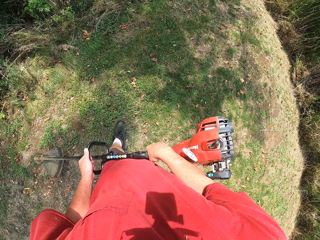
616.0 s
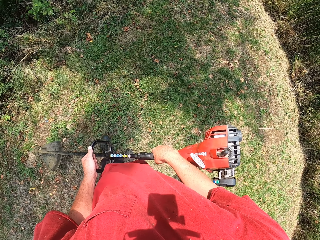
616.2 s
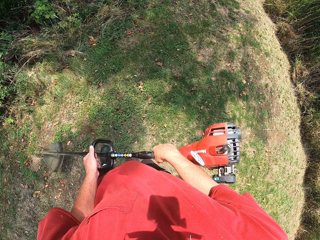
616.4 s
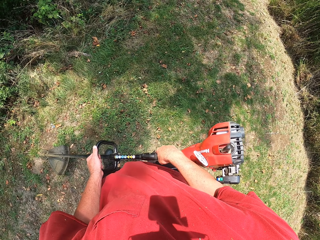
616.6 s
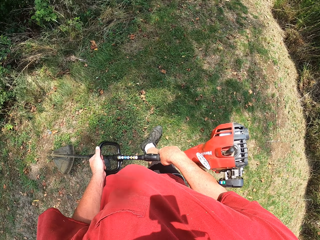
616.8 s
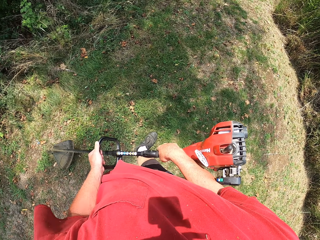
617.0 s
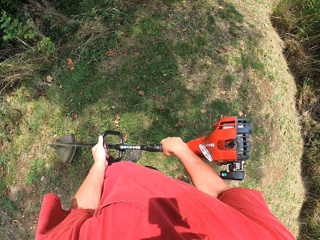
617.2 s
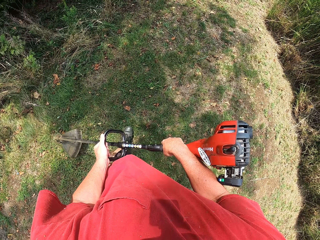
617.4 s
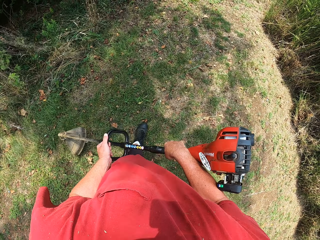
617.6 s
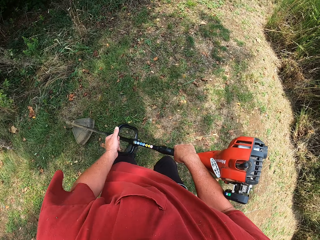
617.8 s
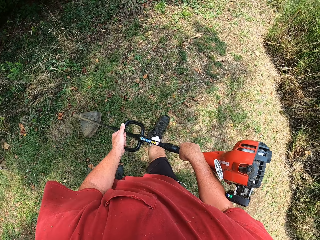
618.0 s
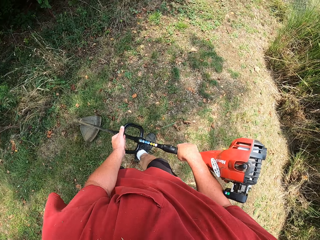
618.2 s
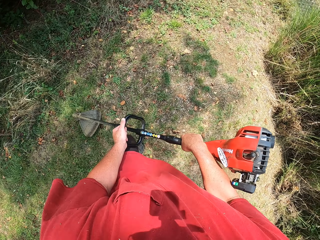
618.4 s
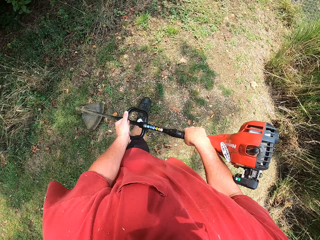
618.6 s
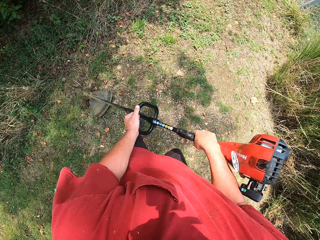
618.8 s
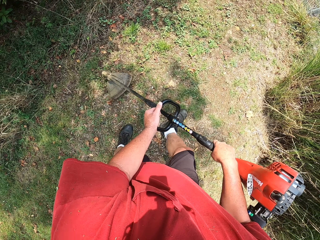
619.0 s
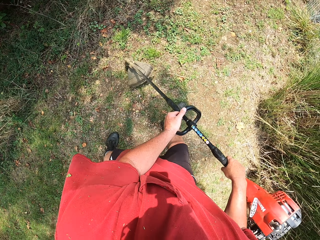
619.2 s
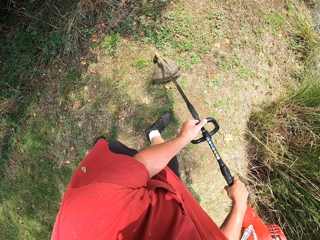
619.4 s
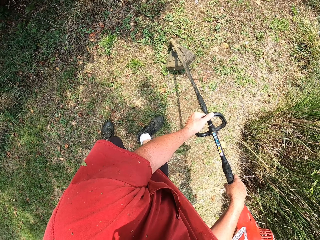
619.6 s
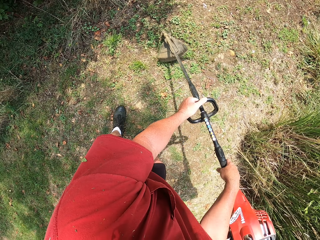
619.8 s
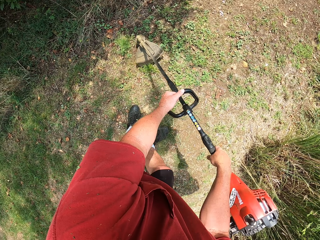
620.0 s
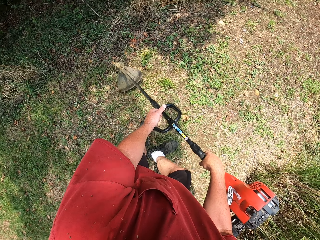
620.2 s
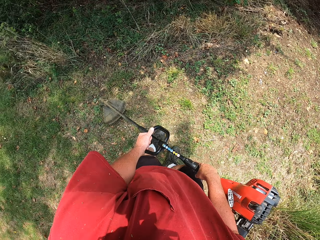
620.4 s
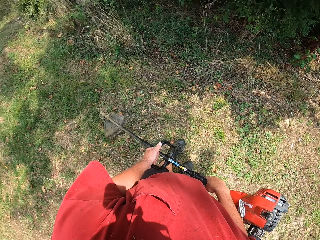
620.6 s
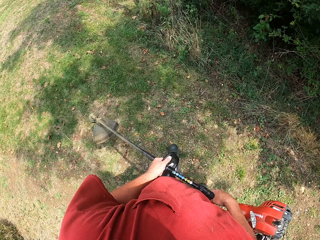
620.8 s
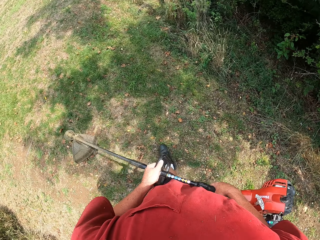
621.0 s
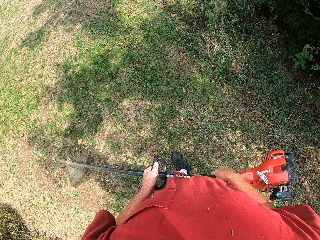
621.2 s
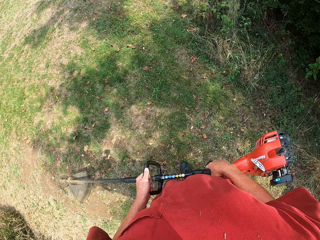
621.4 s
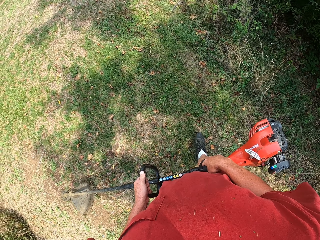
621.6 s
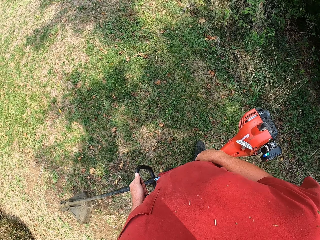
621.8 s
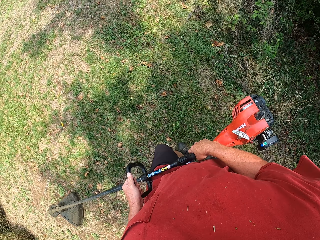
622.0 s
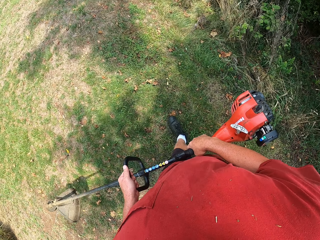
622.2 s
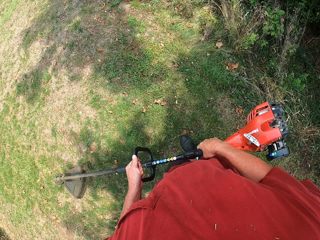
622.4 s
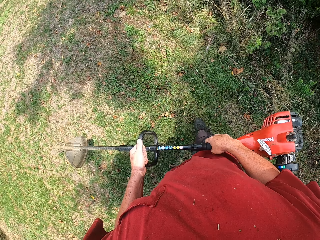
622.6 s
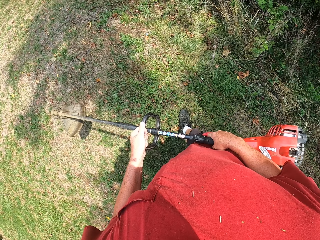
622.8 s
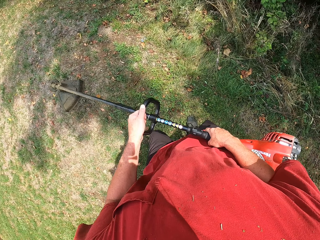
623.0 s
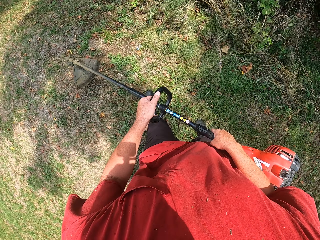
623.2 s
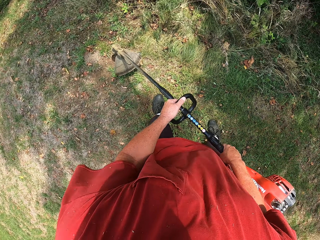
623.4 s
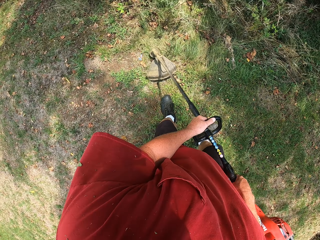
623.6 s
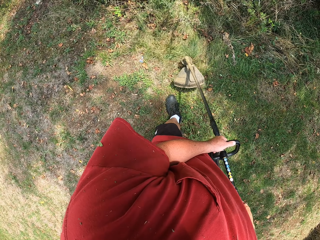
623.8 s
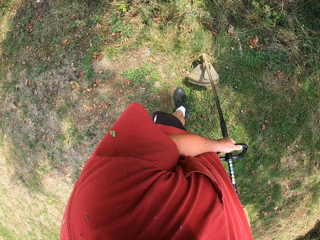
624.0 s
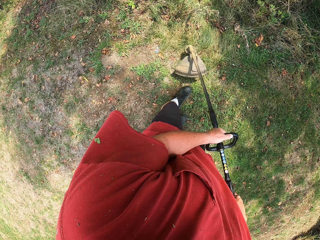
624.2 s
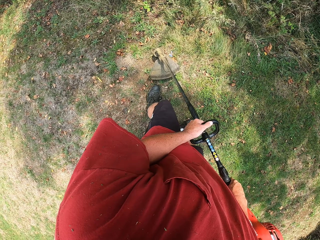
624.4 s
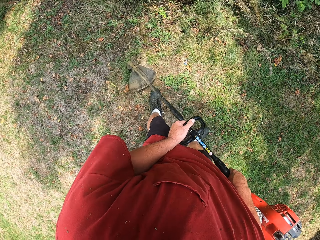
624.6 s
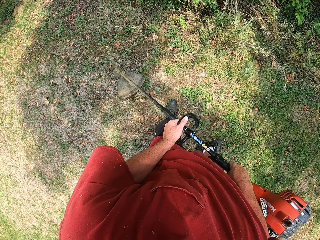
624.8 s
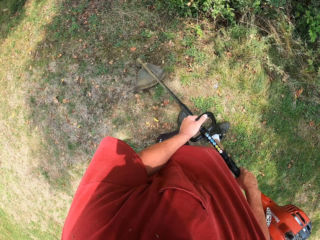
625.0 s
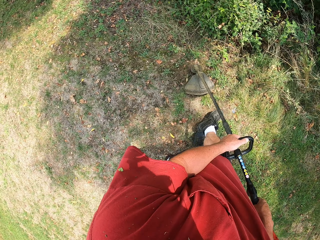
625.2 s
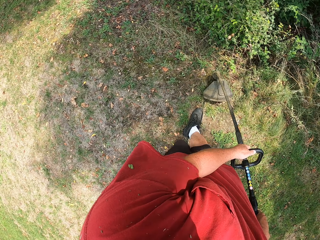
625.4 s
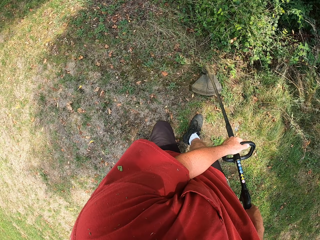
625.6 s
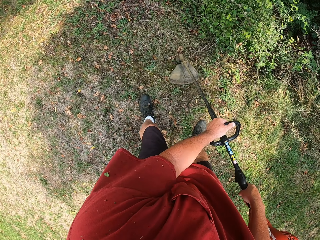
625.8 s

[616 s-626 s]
The camera wearer walks around. They cut the grass.

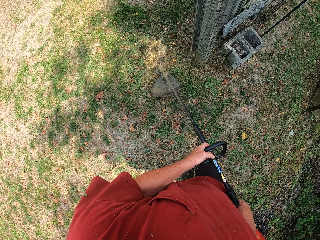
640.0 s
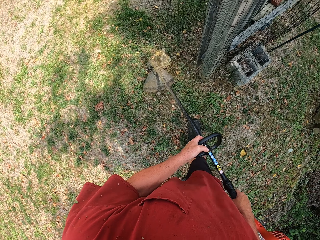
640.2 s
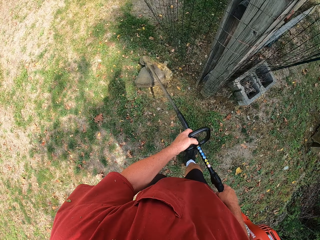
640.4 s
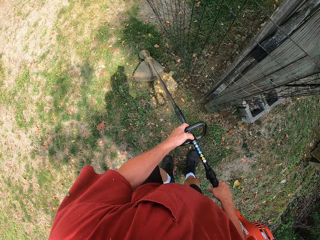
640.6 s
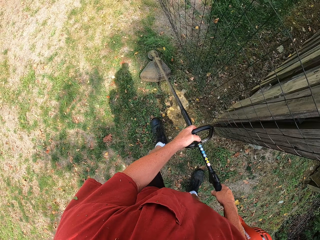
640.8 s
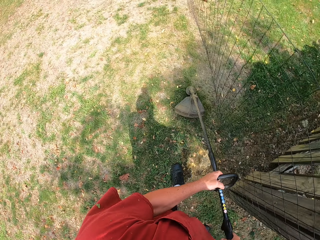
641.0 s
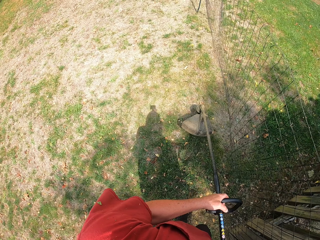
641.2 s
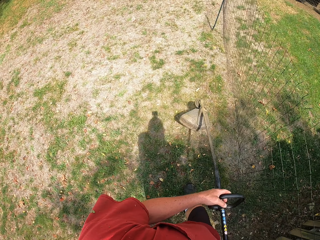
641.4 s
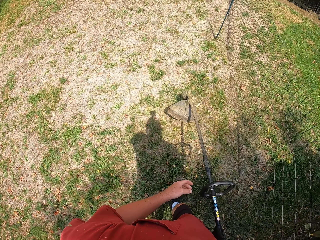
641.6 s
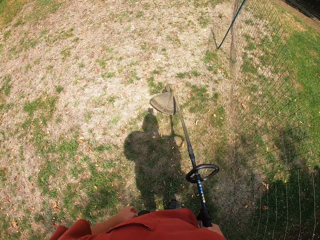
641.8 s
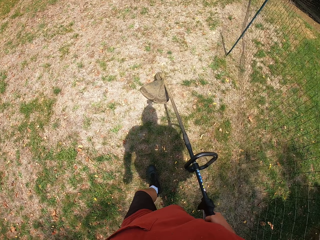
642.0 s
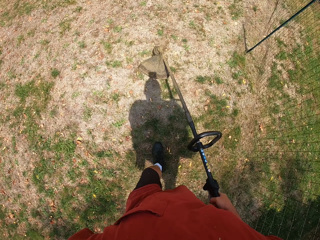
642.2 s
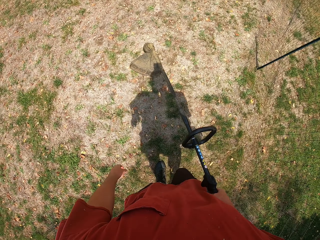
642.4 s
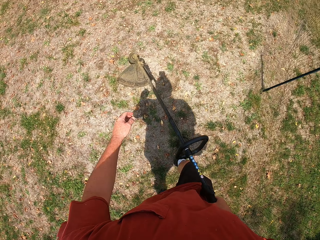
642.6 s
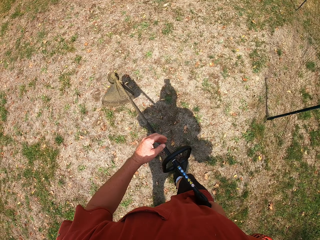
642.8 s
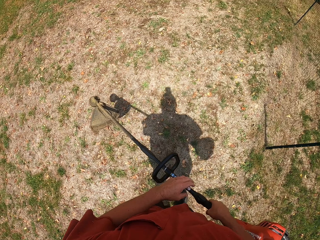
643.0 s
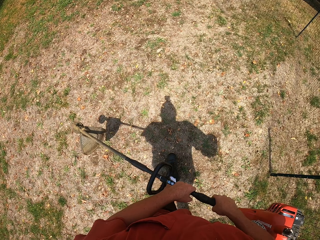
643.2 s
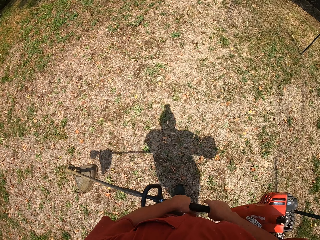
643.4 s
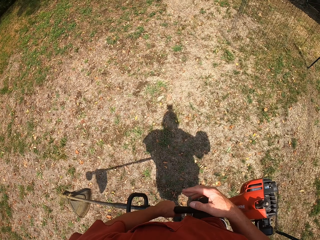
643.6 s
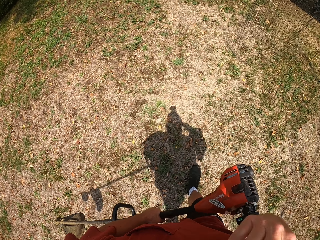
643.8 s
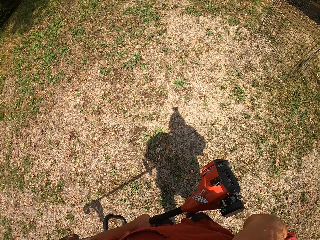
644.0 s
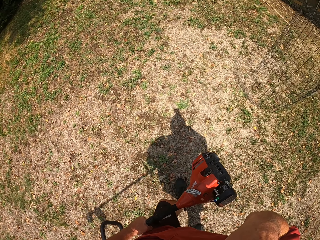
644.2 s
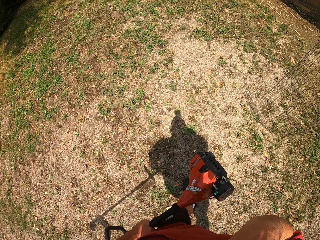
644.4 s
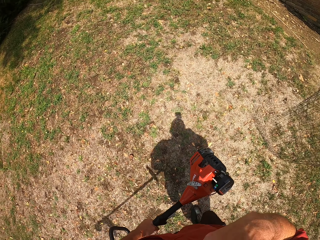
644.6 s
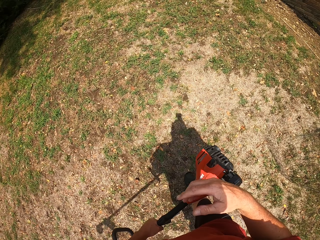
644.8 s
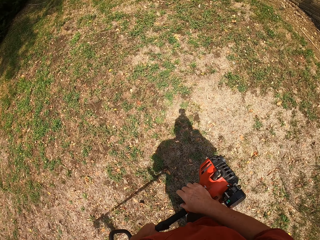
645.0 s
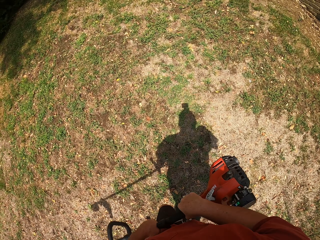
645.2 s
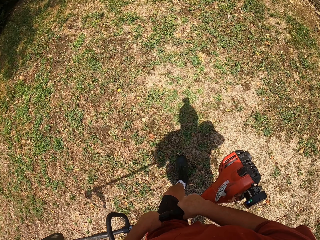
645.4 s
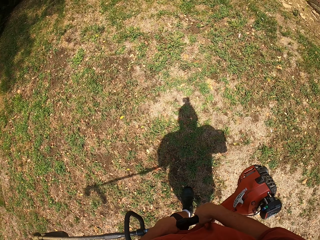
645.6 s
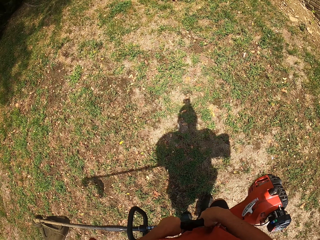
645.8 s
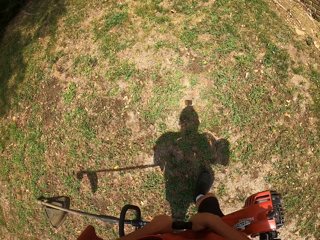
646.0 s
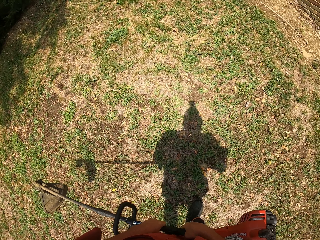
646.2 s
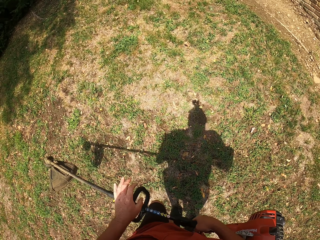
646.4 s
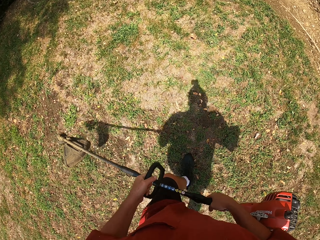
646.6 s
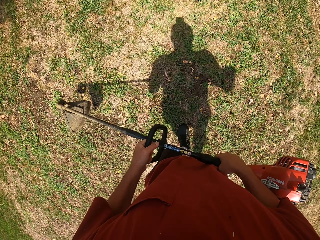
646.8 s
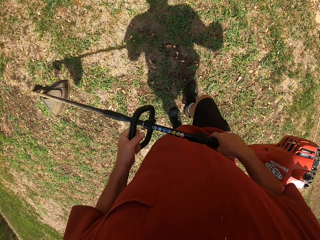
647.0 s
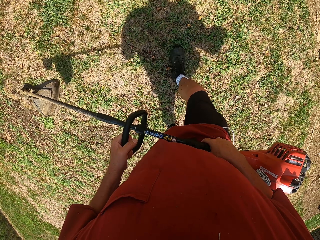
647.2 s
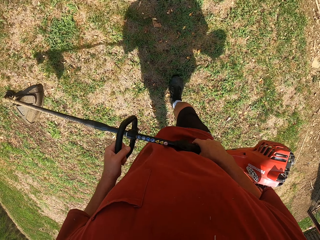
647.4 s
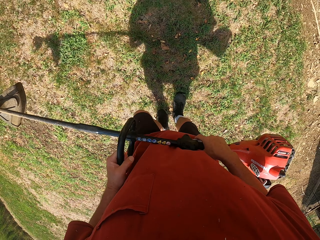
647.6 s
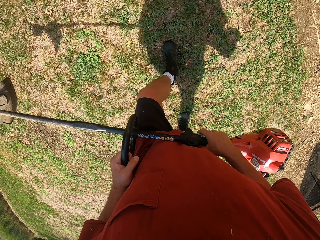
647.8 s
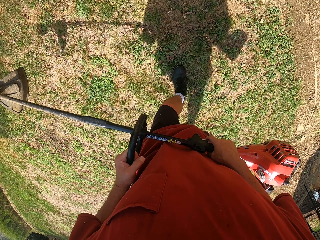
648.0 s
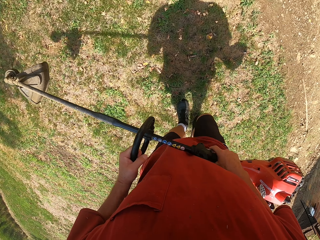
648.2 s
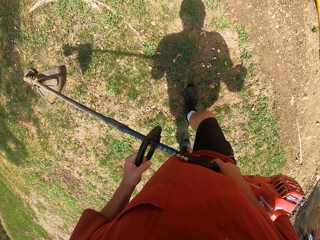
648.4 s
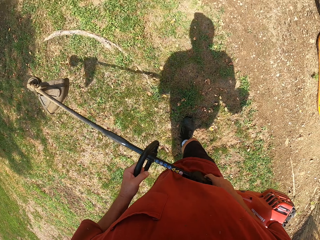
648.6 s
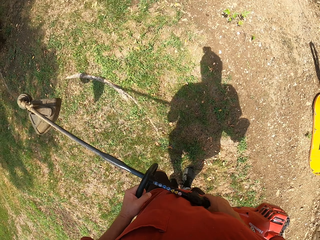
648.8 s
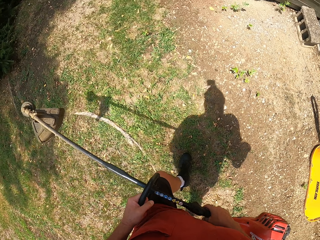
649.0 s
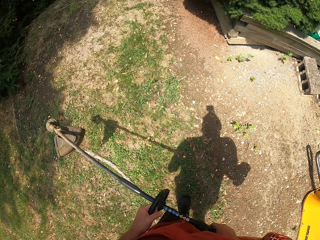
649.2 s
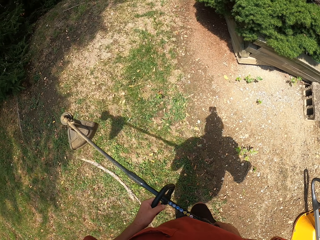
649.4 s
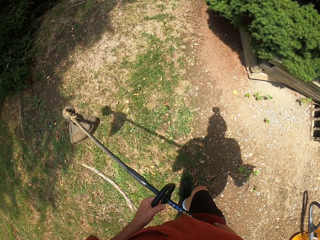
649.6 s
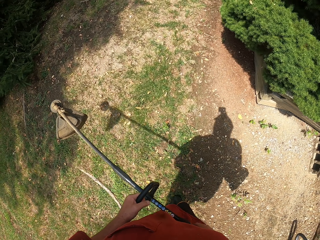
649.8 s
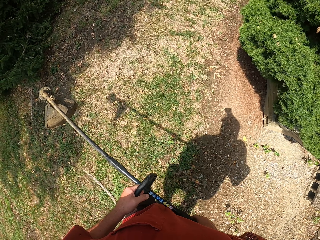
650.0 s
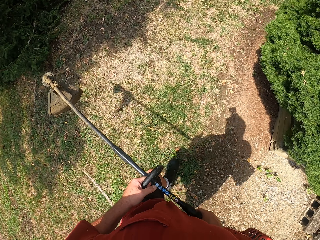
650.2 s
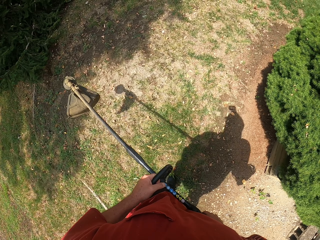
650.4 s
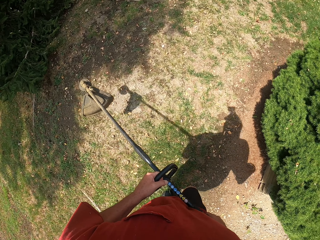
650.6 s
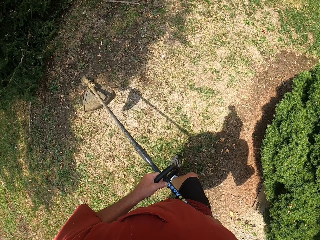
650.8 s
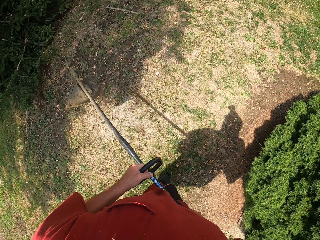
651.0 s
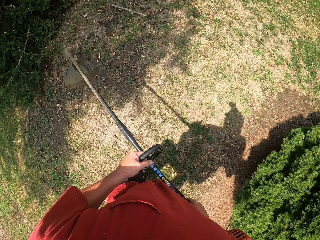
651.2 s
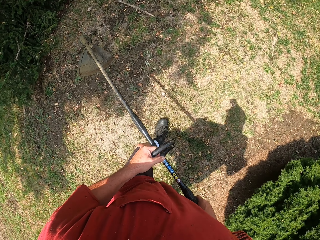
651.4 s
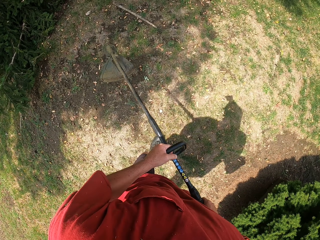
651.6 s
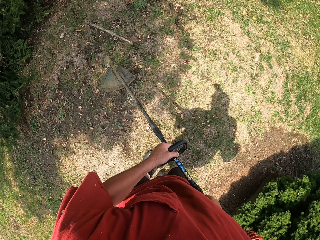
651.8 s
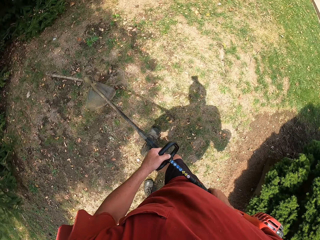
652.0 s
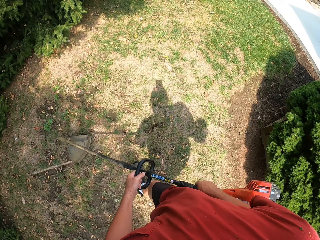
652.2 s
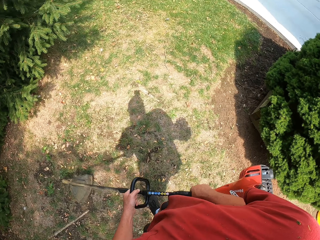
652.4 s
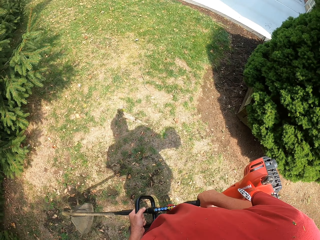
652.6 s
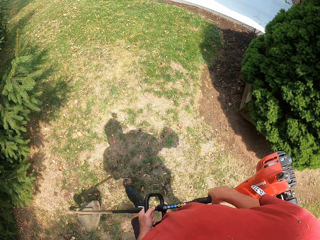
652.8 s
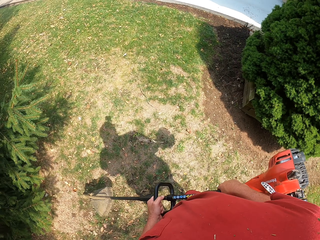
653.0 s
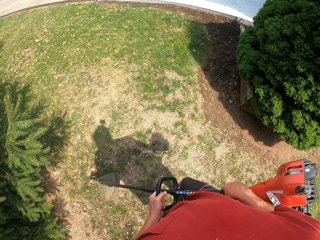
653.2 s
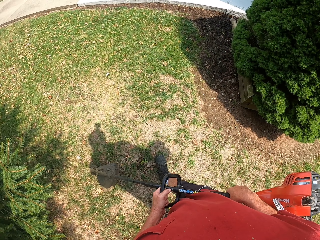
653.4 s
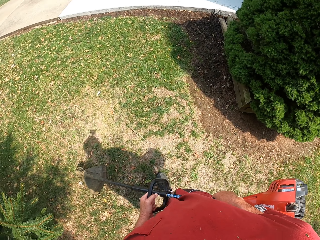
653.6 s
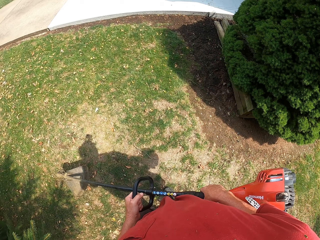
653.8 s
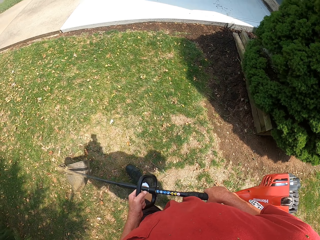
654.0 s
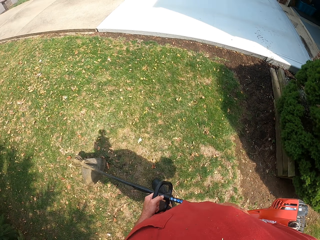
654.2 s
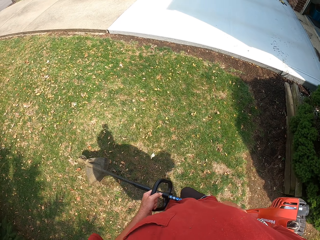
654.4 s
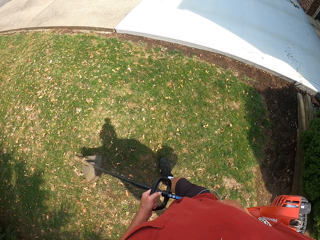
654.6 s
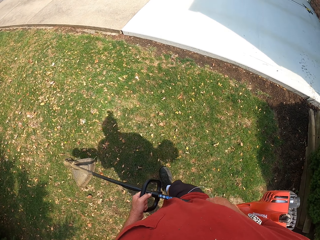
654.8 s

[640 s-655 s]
The camera wearer walks carrying the brush cutter. They walk around.
